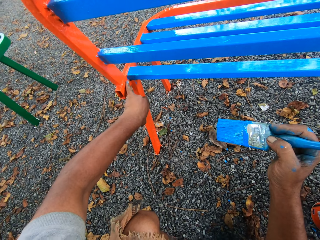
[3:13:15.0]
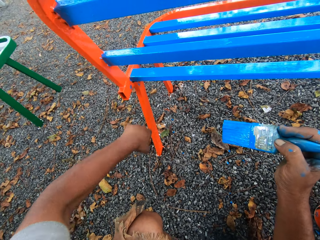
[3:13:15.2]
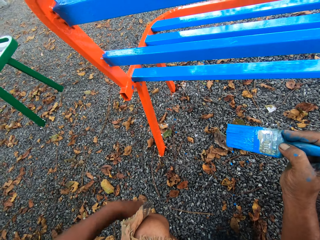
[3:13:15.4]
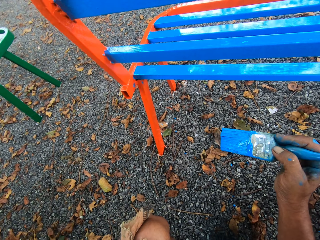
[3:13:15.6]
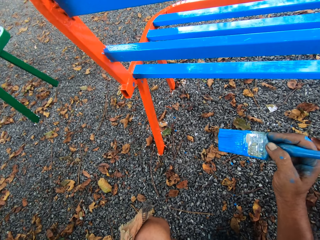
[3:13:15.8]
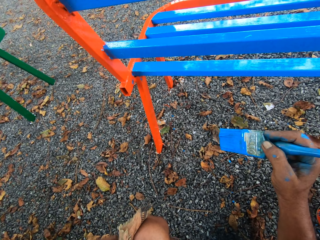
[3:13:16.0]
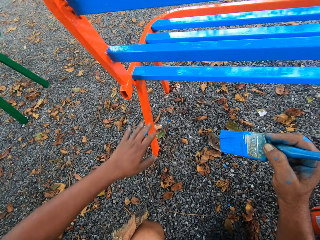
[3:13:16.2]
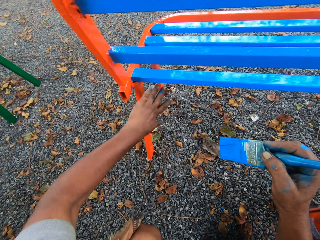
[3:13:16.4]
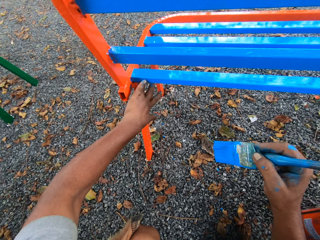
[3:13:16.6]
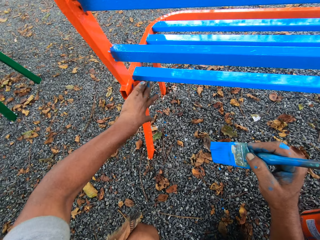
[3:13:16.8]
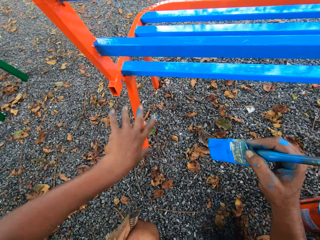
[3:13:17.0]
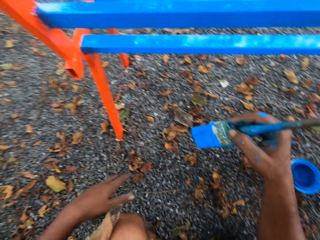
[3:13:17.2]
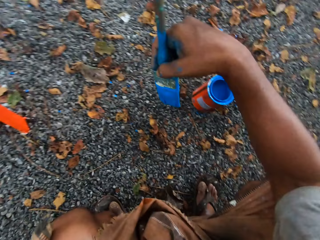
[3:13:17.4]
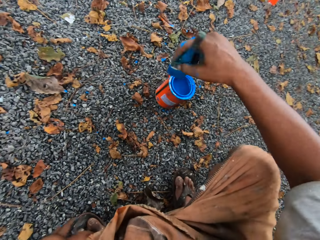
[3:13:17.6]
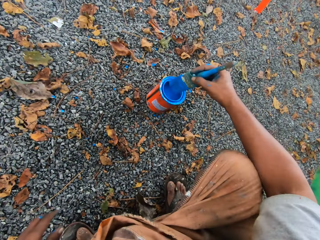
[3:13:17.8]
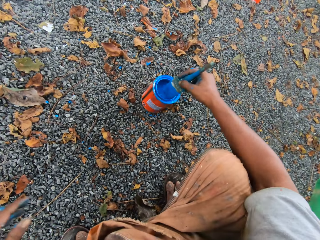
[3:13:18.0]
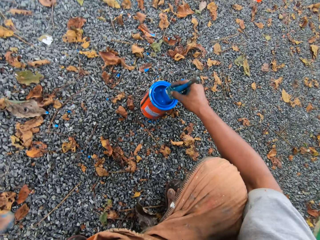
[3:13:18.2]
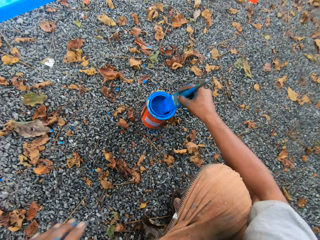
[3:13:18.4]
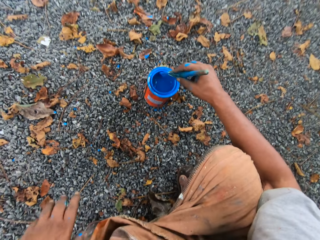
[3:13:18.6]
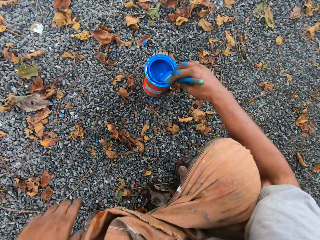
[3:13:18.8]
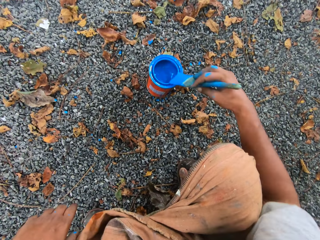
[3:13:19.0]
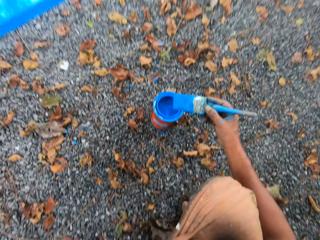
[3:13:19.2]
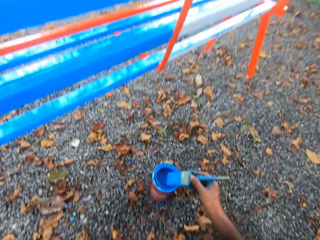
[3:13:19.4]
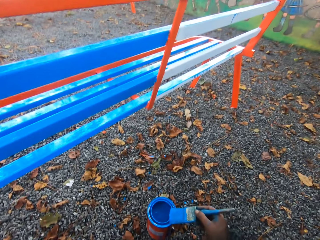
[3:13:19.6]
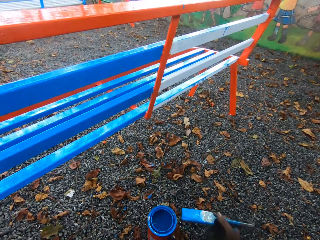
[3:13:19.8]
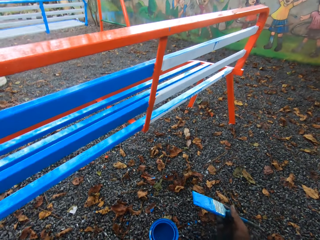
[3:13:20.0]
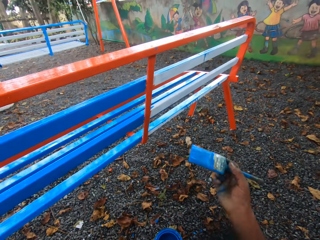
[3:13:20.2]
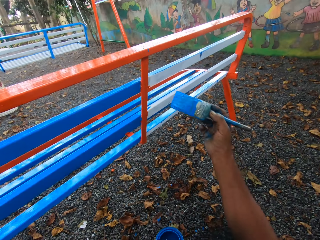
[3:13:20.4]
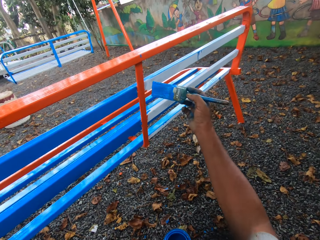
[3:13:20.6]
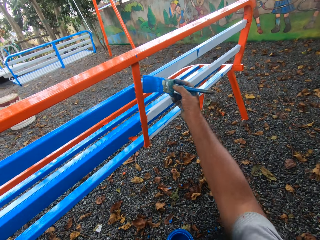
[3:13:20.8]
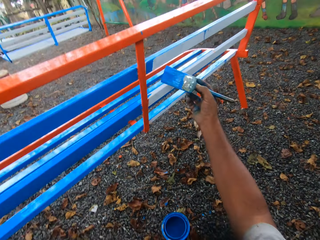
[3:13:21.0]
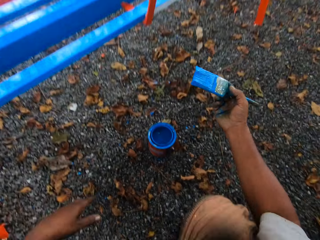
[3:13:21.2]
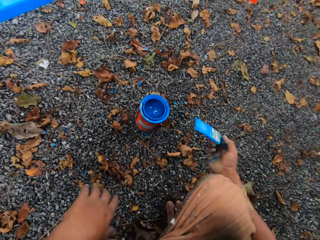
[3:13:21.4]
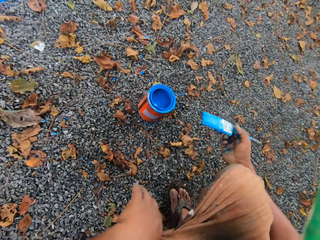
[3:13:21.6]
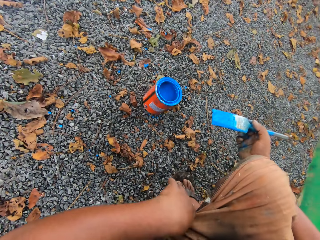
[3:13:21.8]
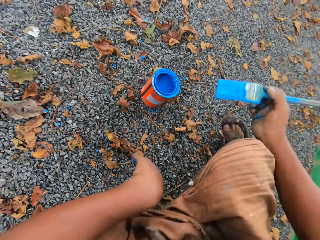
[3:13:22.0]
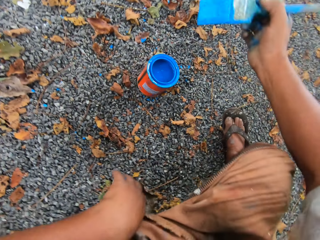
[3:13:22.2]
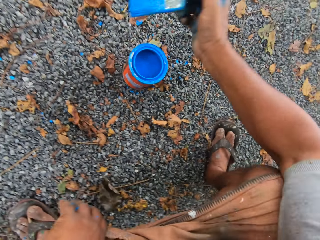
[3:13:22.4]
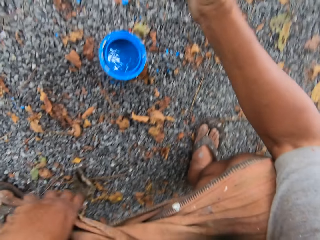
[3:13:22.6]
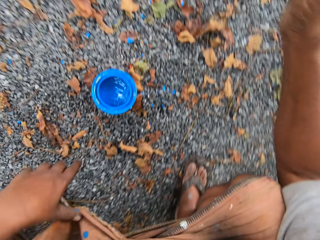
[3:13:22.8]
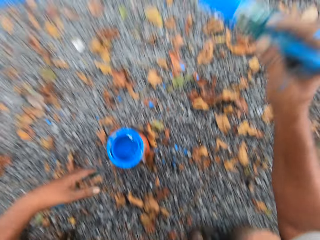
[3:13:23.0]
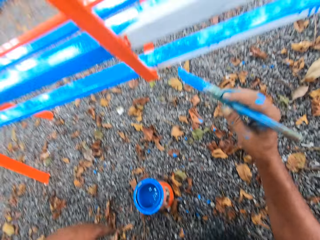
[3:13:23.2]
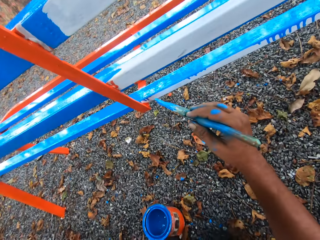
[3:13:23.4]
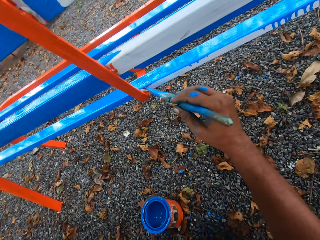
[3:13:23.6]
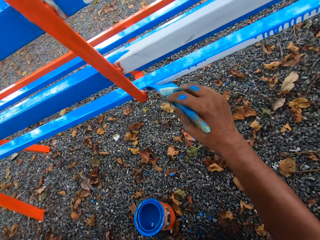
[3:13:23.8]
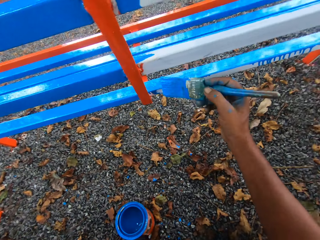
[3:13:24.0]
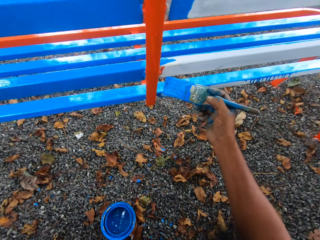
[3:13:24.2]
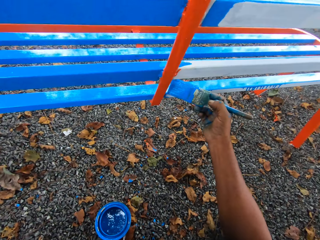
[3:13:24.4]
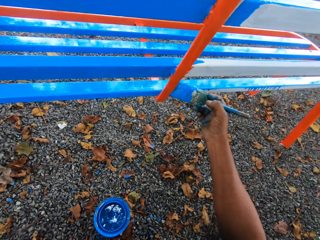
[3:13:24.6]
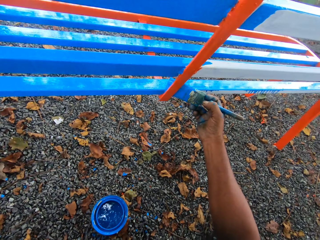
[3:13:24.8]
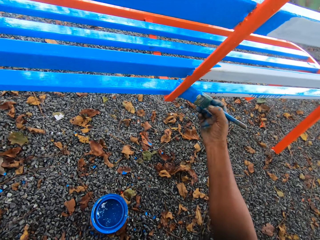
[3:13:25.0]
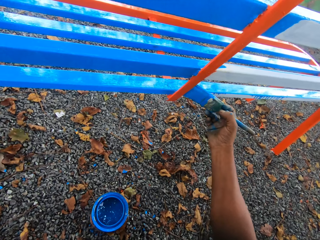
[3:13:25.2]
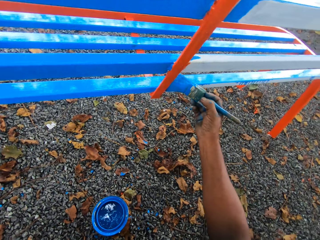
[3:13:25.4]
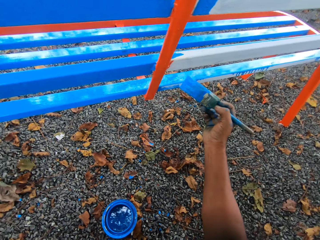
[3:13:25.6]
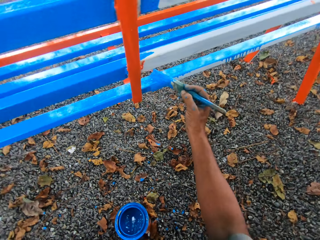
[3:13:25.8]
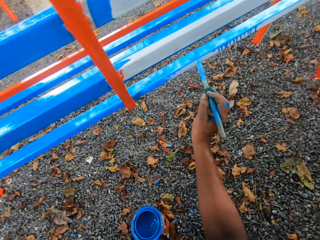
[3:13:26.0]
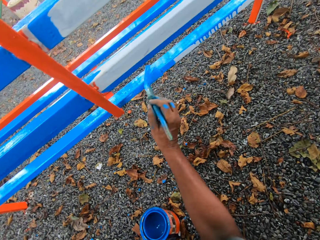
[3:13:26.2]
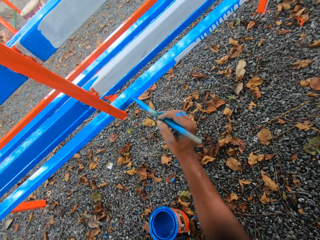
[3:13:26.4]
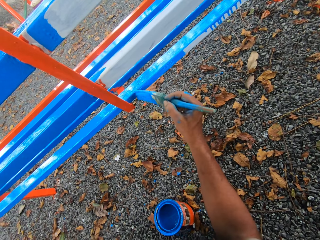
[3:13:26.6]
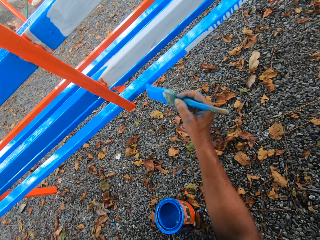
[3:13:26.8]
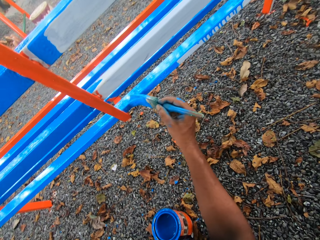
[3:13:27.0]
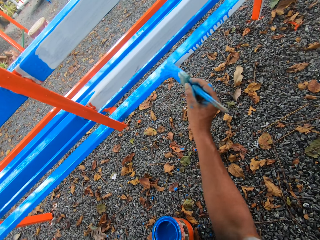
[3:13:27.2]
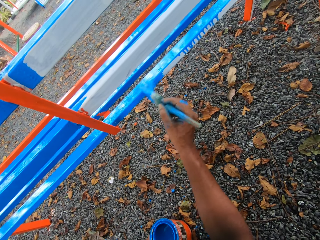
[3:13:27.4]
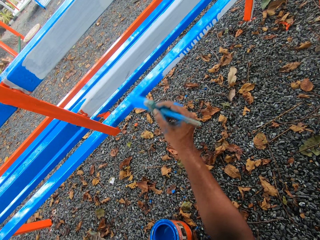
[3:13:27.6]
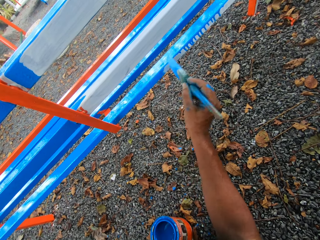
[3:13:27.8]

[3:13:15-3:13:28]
The camera wearer dips the paintbrush in his right hand in the container of paint on the floor. He cleans the paintbrush with the mouth of the paint container. He paints the chair or metal bench with the paintbrush in his right hand. He adjusts himself along the metal bench. He paints the metal bench.

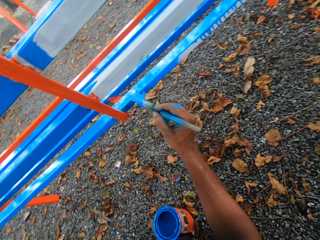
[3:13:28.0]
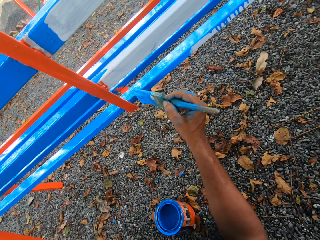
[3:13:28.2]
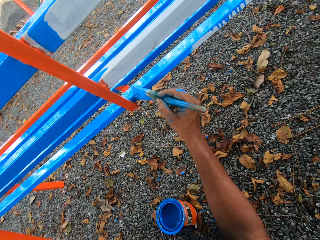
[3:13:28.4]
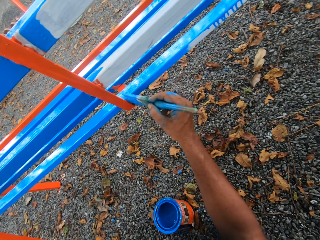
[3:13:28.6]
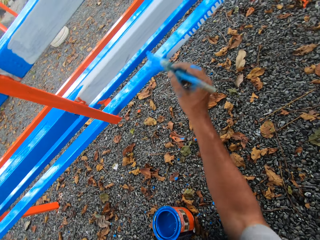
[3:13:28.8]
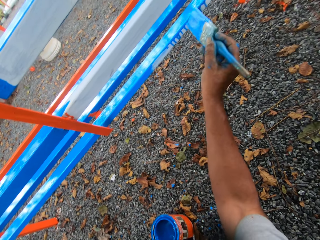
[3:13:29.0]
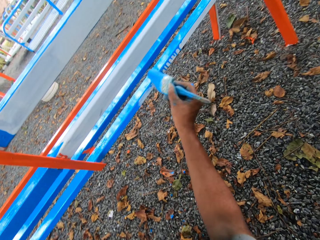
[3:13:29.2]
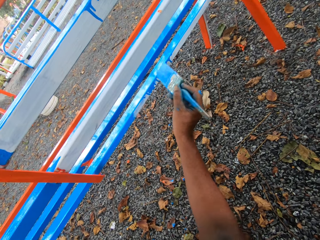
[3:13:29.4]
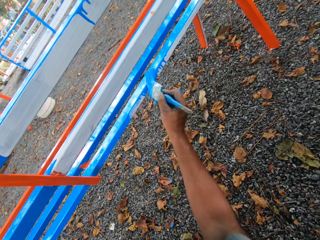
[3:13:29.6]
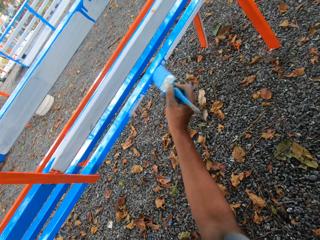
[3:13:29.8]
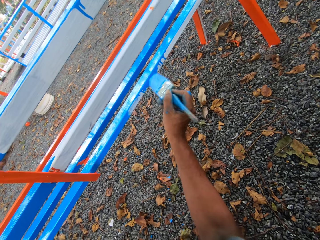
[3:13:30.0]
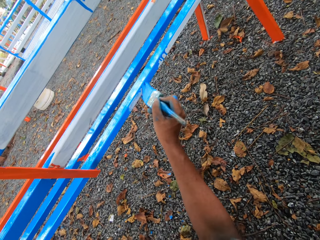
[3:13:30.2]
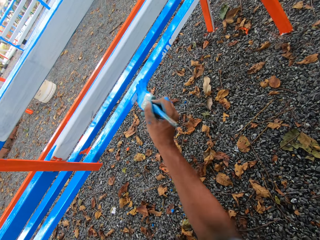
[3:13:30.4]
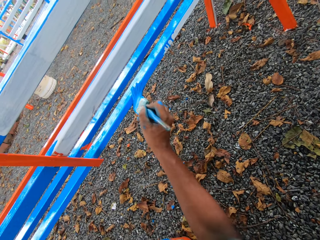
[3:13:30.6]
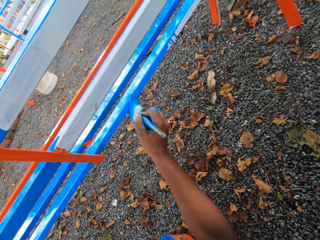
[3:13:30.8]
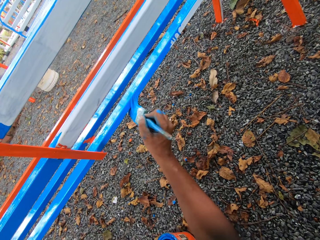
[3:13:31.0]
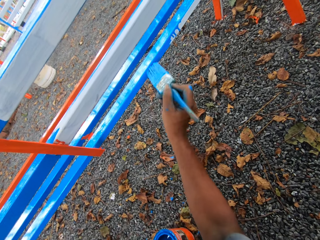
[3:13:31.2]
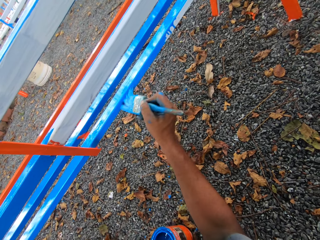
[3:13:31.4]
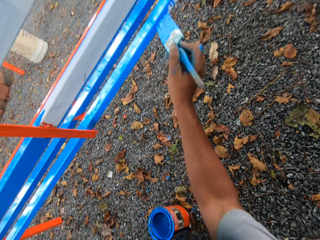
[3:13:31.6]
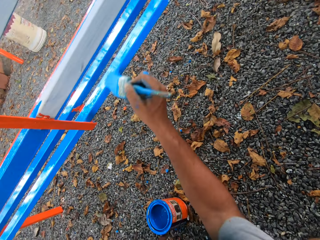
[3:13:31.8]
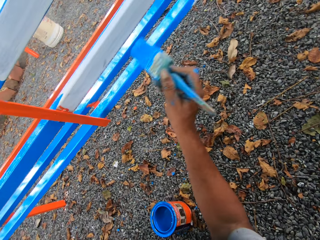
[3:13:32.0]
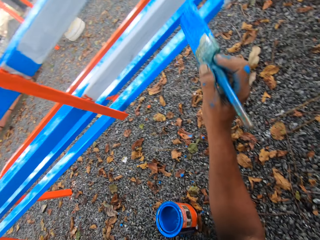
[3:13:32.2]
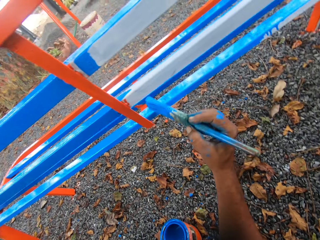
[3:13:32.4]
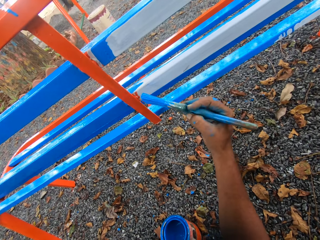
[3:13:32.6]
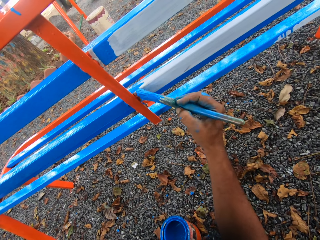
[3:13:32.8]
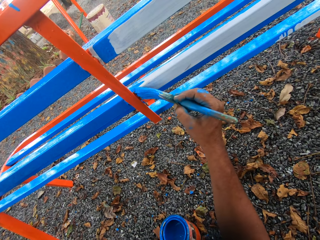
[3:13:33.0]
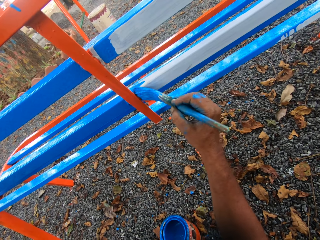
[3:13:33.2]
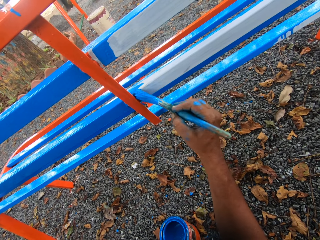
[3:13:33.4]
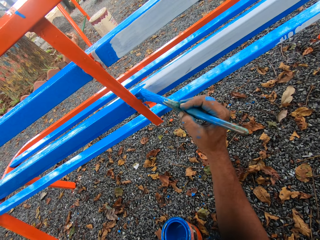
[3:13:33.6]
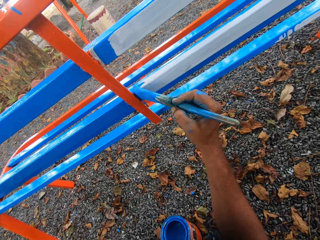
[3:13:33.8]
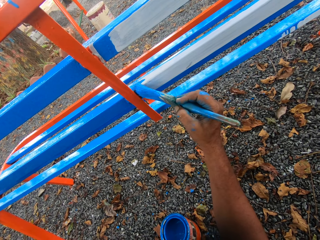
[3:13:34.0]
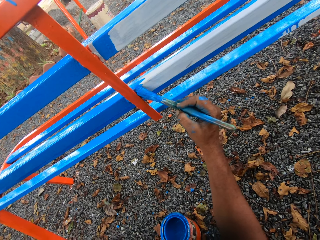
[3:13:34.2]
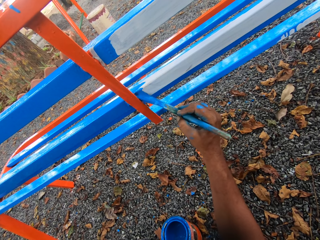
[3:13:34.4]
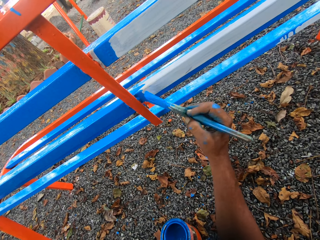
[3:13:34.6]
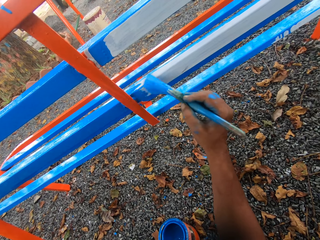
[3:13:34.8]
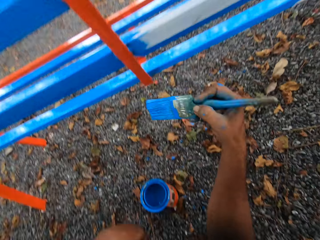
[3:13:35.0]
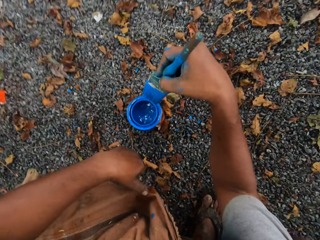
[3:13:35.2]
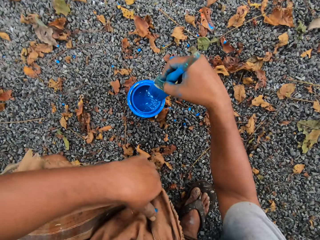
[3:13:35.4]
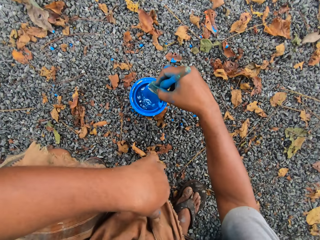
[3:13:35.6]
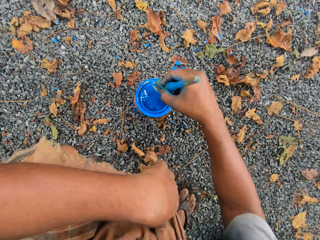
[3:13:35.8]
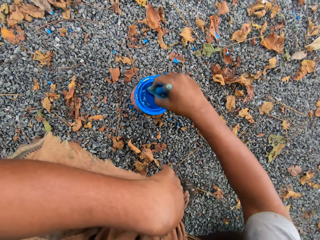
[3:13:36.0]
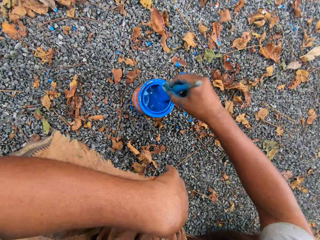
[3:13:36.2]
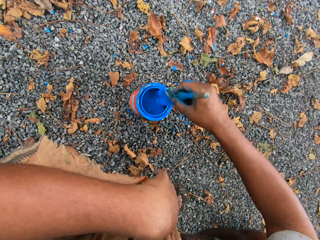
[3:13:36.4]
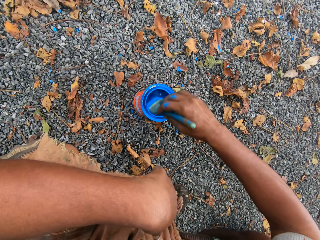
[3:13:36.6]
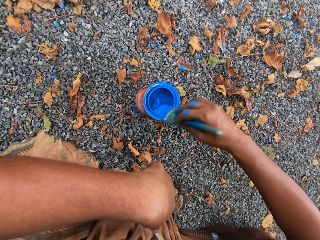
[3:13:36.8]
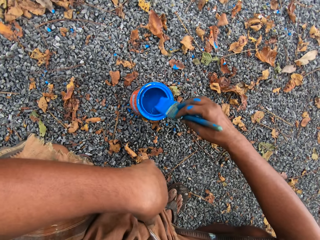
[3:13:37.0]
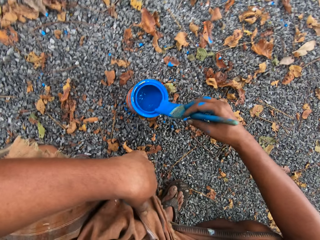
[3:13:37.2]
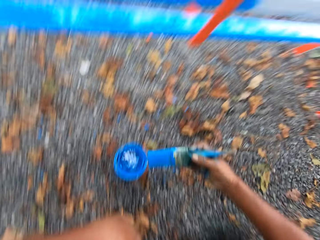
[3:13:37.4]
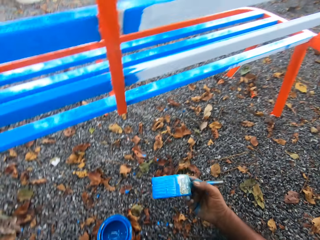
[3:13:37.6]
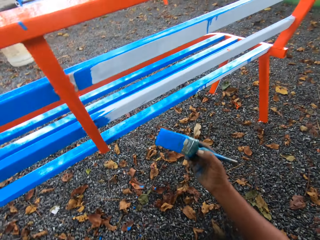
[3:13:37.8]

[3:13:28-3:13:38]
The camera wearer dips the paintbrush in his right hand in the container of paint on the floor. He cleans the paintbrush with the mouth of the paint container.
